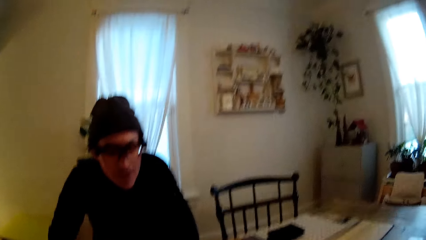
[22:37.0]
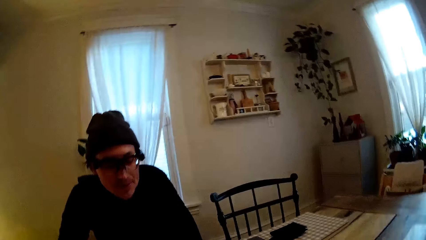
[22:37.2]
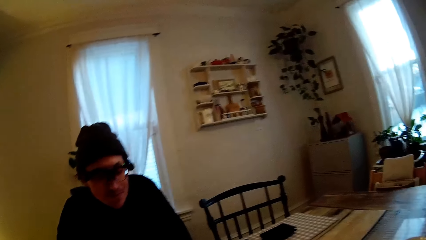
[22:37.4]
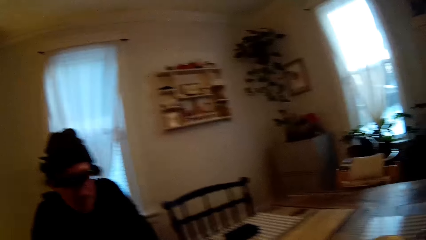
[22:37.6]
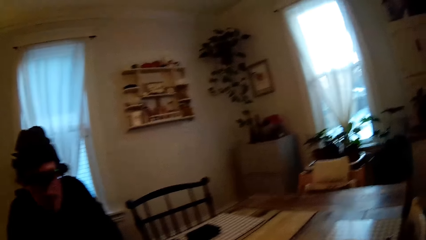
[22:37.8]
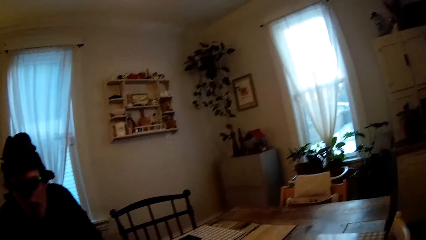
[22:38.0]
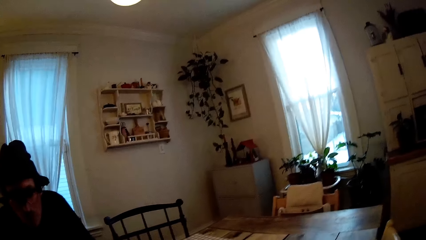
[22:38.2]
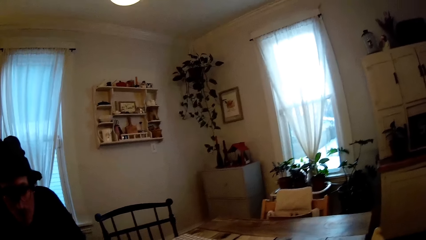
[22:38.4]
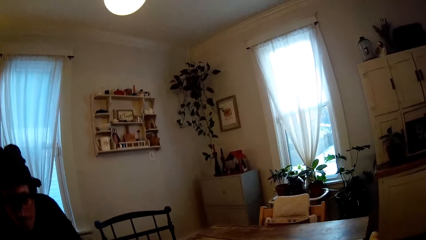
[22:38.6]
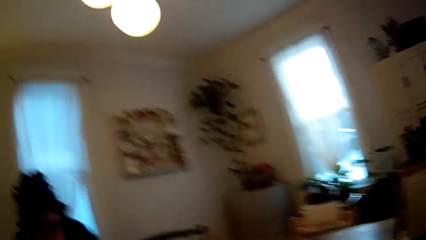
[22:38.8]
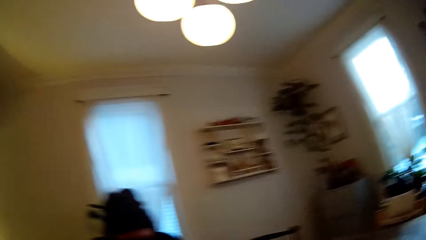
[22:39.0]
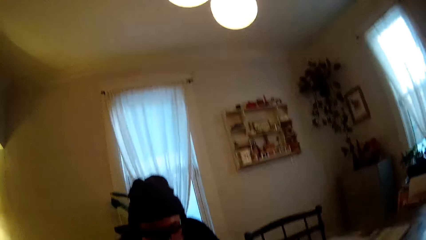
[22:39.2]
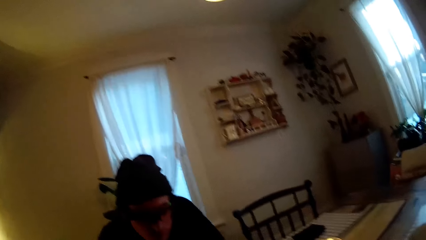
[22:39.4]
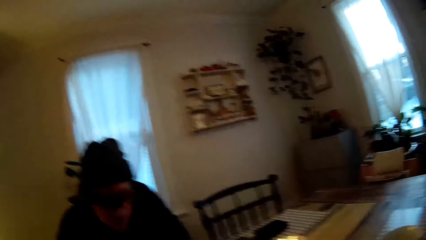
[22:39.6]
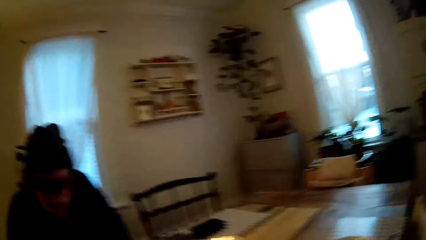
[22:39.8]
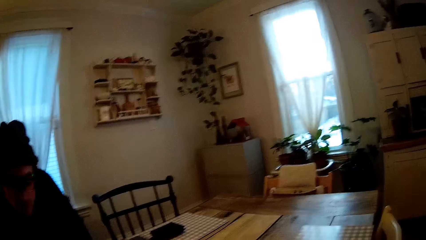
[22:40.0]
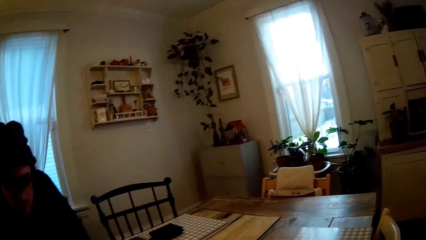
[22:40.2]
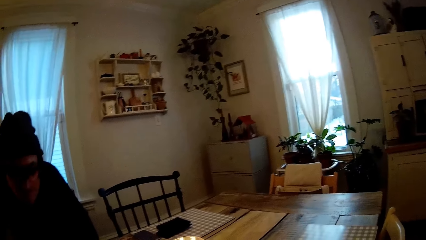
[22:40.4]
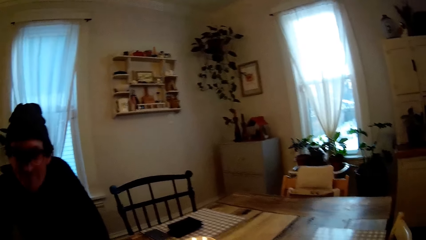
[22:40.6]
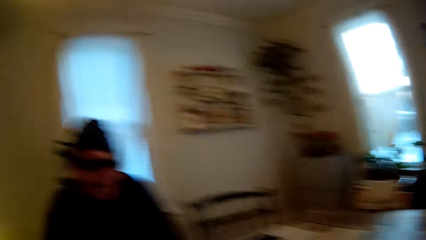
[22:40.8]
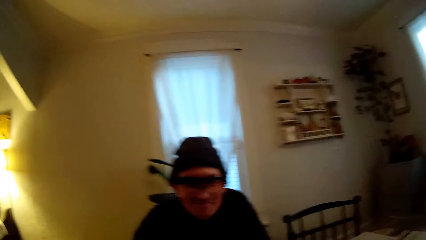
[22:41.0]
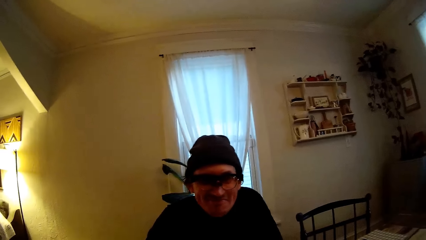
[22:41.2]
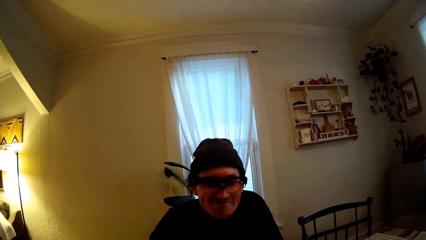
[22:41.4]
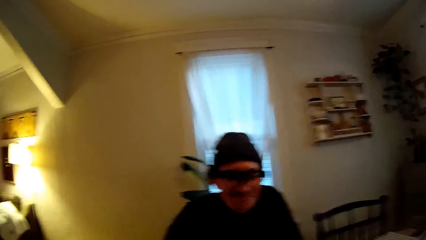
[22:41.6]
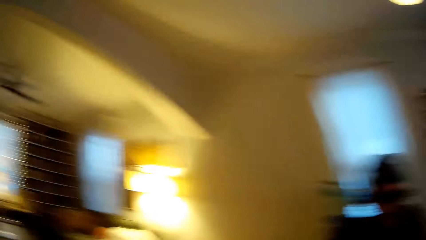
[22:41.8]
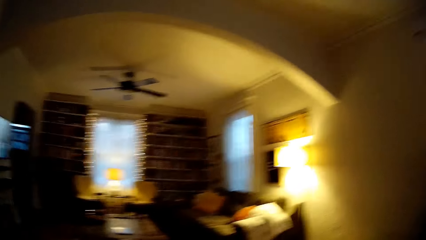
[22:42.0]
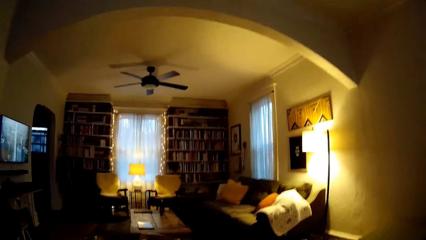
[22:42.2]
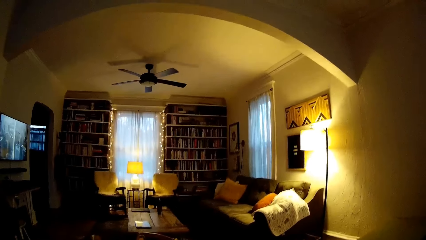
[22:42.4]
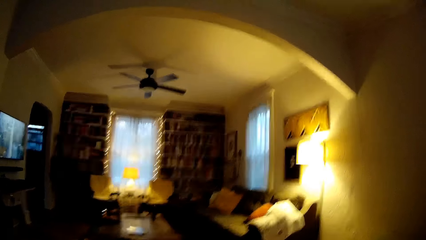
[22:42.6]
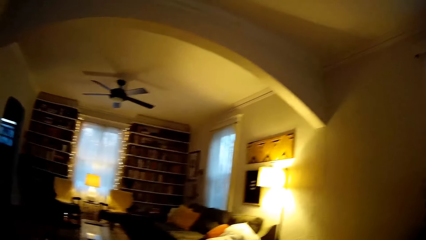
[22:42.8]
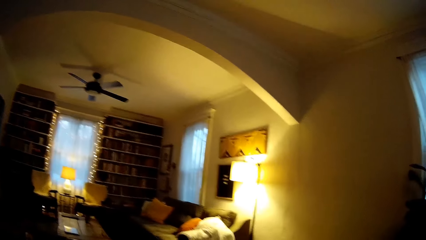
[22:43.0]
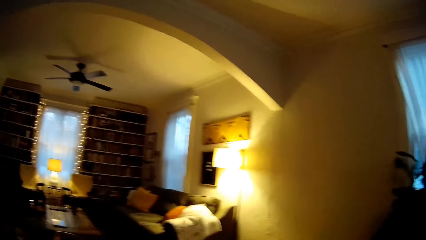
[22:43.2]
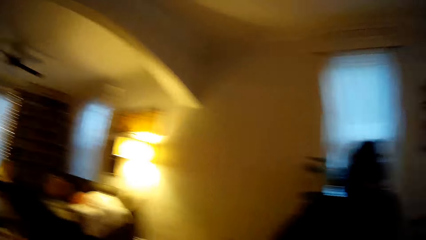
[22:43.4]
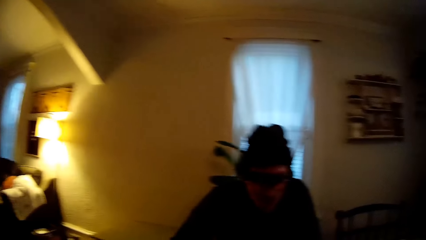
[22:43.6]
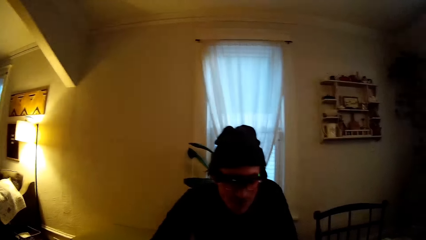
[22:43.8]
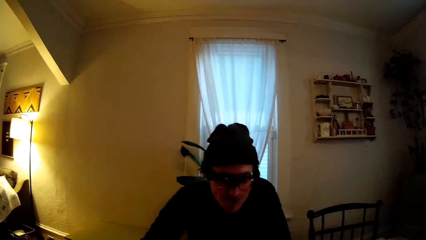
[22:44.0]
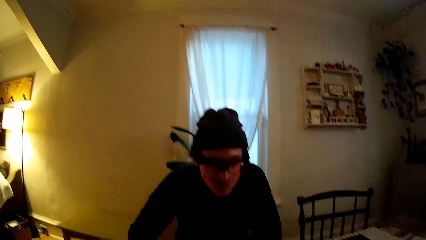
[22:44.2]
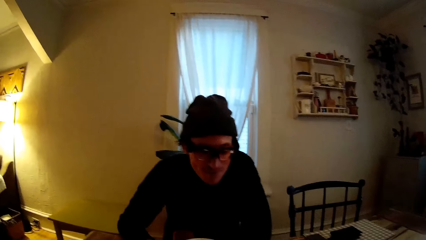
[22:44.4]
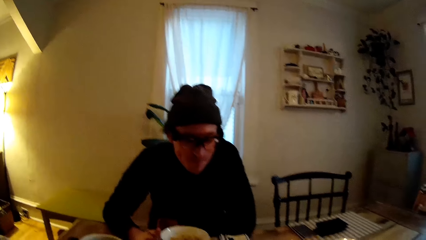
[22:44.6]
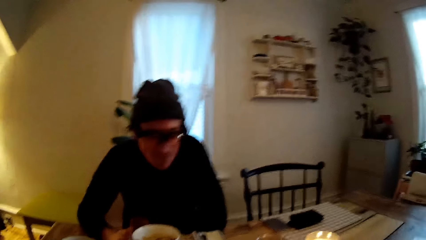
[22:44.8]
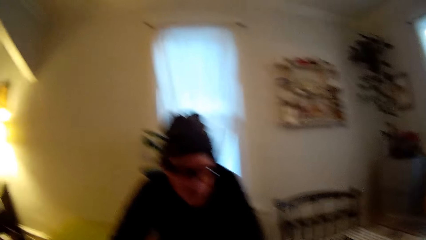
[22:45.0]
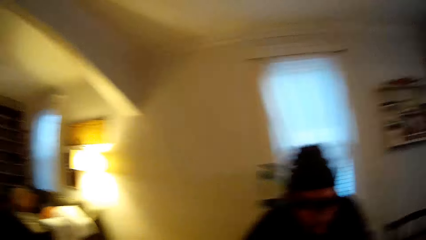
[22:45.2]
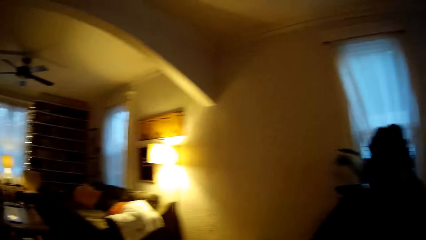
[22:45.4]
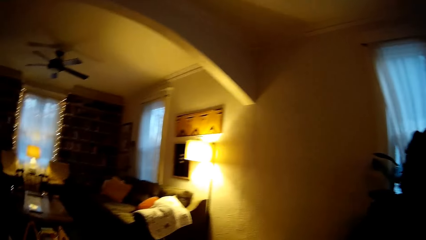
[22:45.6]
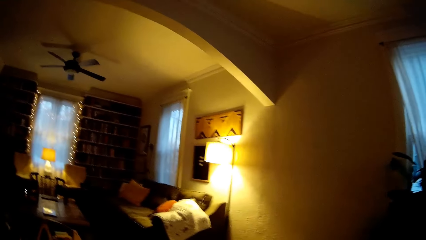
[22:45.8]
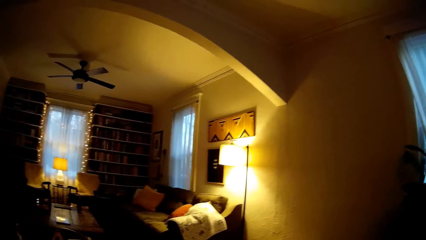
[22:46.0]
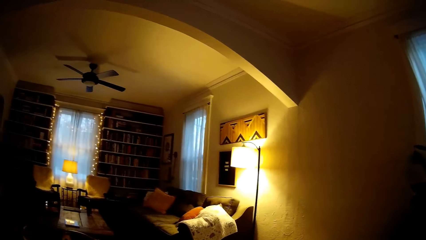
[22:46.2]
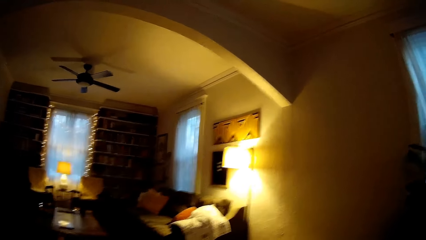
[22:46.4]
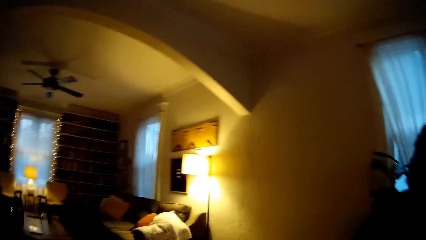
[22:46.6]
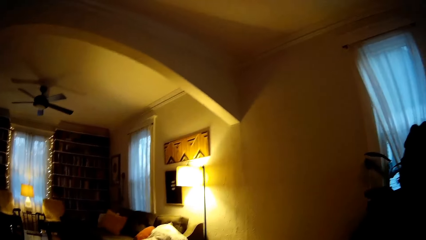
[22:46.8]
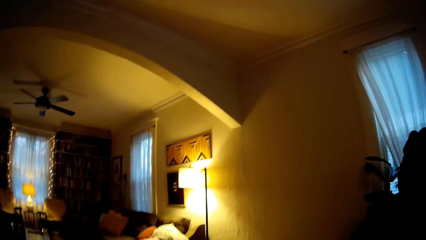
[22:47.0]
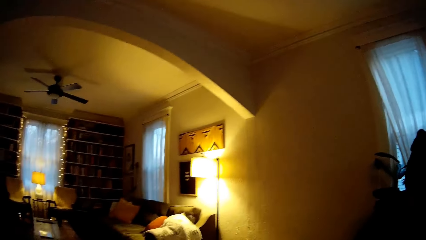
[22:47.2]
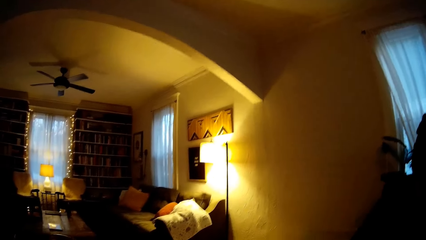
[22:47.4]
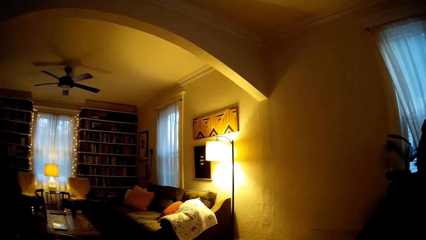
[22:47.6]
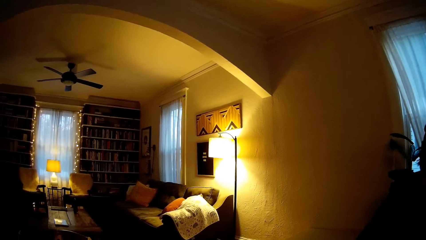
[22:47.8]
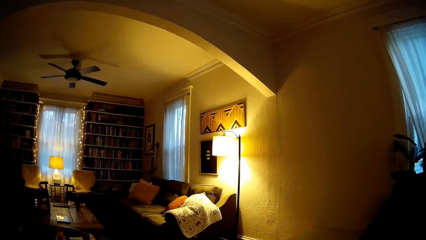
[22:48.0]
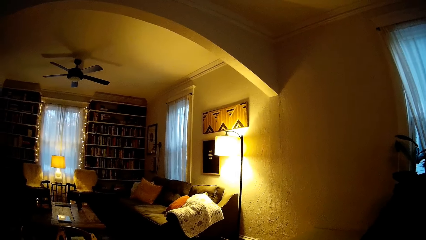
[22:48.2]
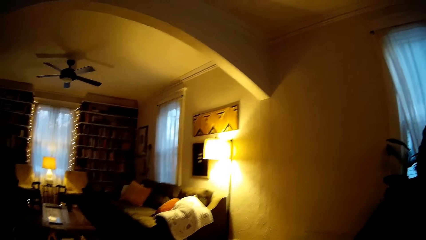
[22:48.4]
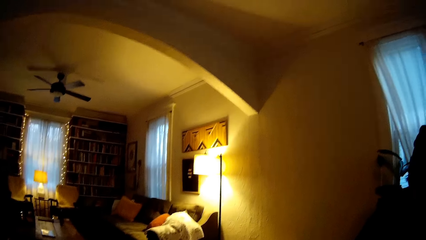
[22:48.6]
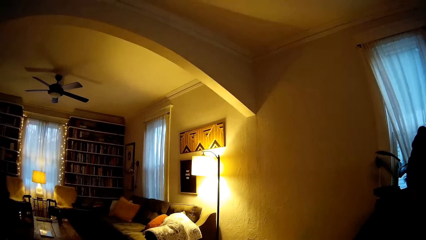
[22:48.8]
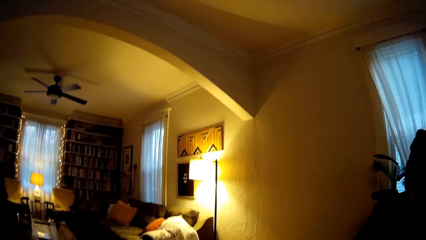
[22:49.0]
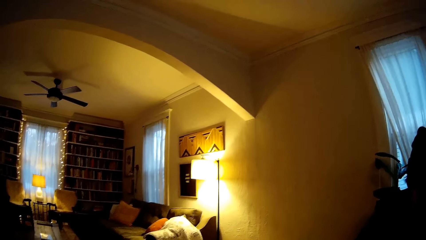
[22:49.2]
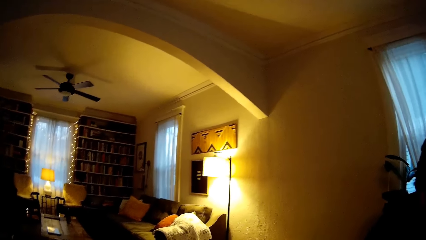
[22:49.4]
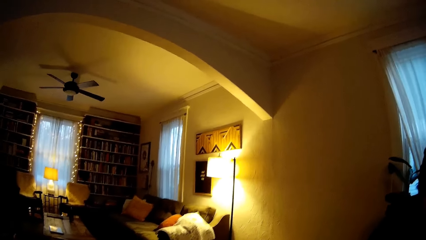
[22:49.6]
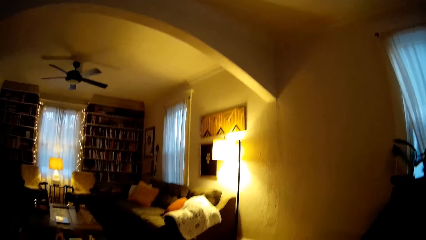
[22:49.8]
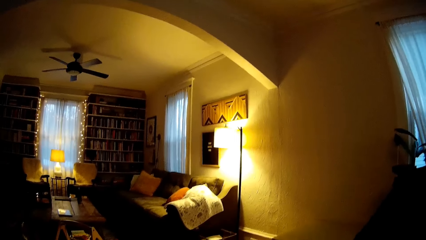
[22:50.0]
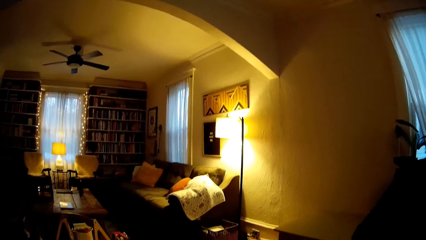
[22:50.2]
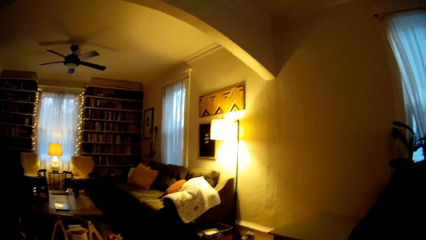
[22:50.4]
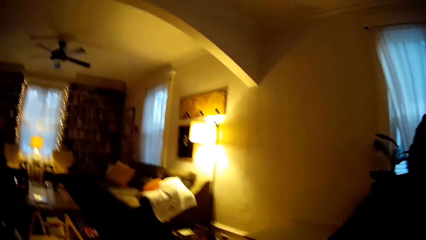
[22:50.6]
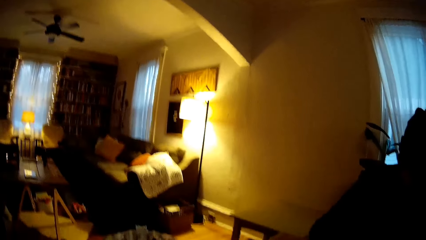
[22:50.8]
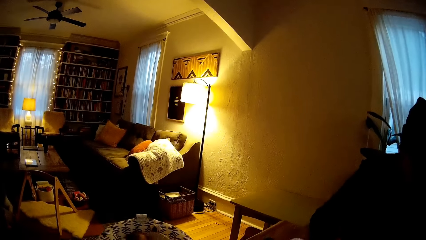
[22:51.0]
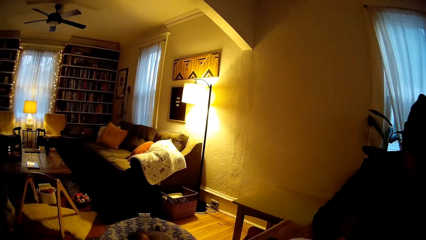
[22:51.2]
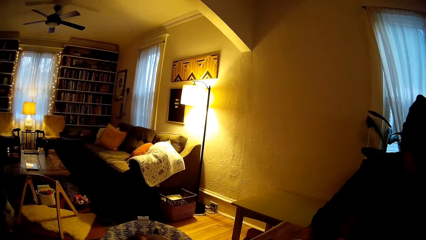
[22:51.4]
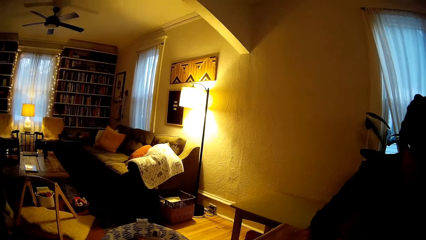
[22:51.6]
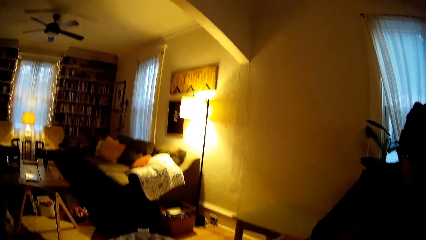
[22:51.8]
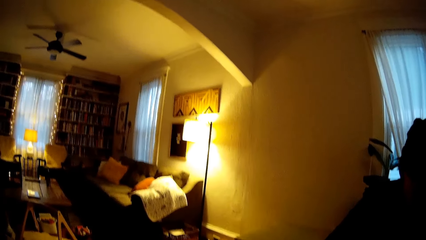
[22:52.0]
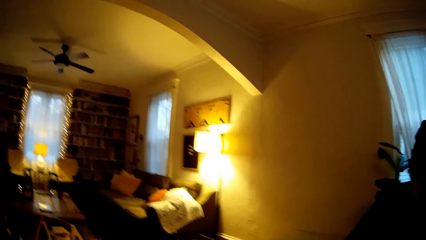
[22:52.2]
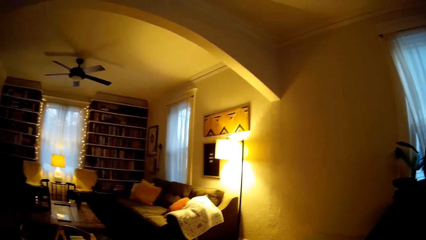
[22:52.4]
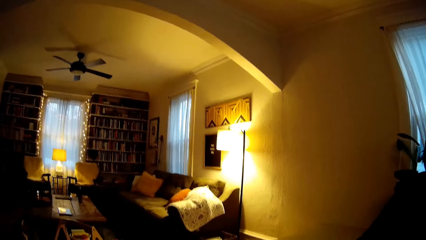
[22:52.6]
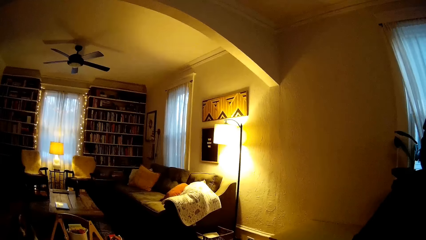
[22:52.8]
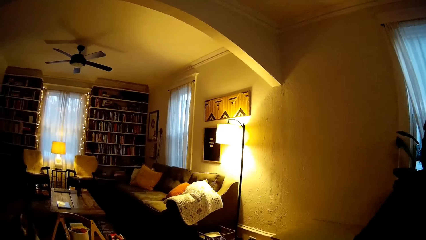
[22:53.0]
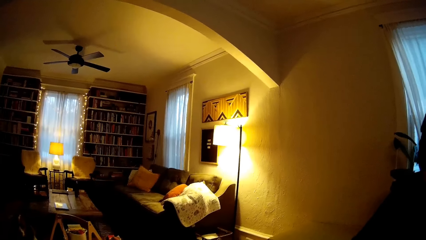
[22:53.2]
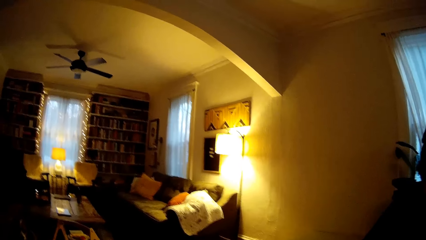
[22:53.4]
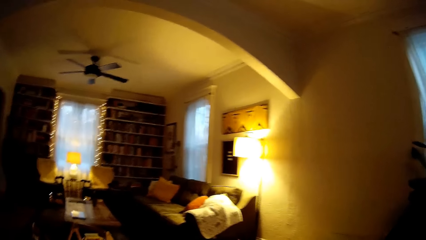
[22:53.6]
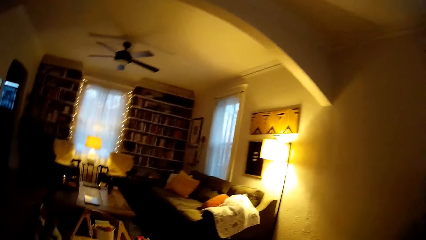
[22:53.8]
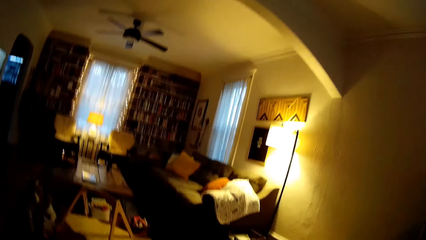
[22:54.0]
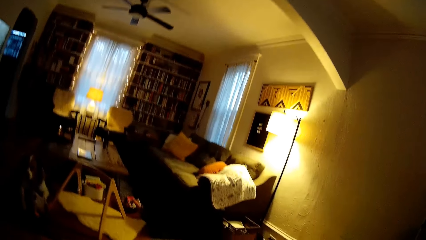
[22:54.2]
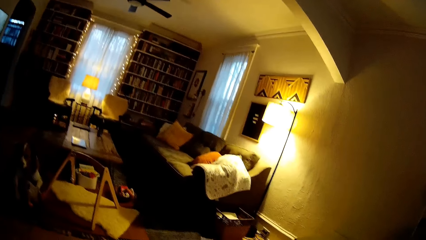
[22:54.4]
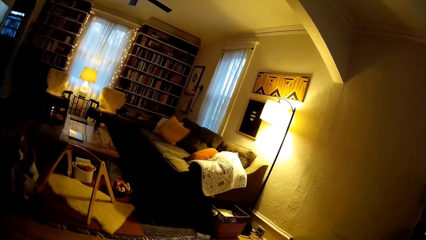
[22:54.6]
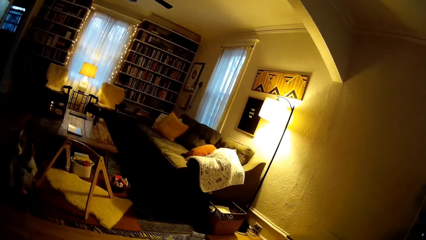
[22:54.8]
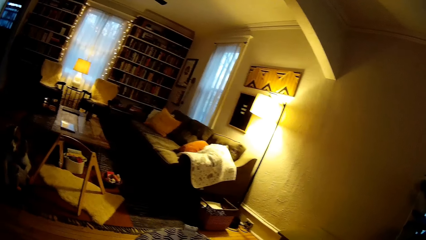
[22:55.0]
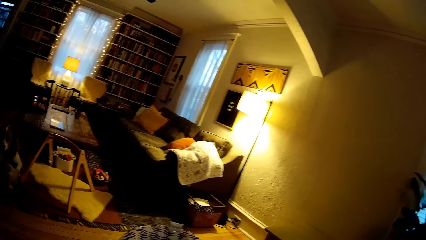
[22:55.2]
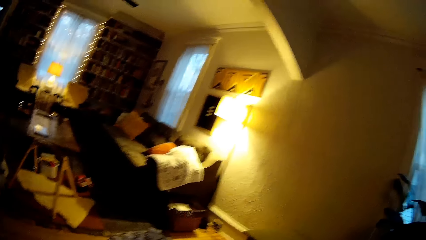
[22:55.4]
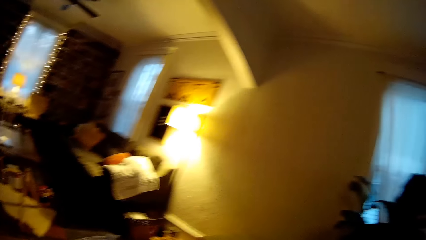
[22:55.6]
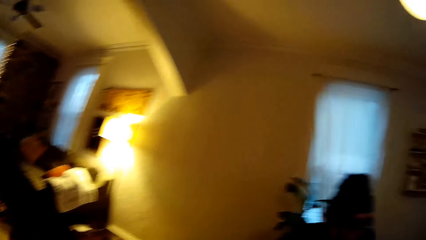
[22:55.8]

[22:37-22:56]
A man smiles. The man eats.
